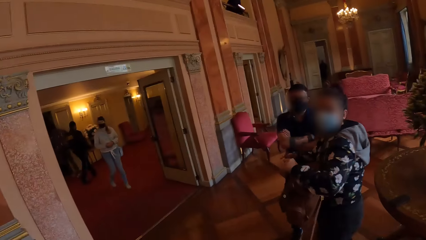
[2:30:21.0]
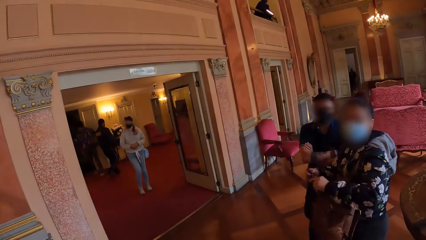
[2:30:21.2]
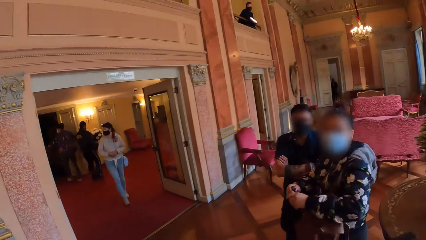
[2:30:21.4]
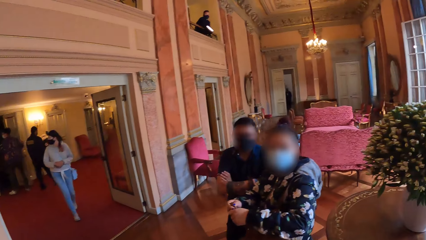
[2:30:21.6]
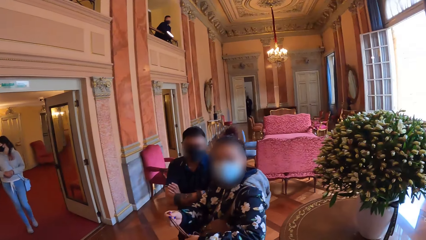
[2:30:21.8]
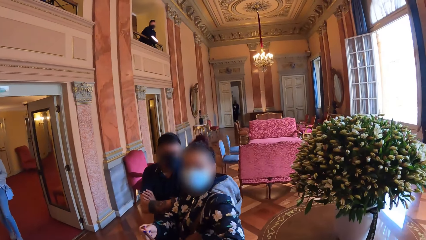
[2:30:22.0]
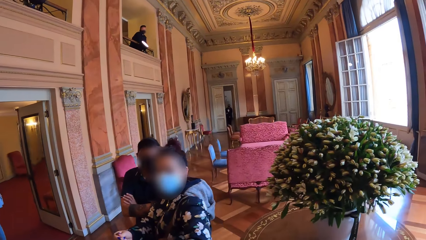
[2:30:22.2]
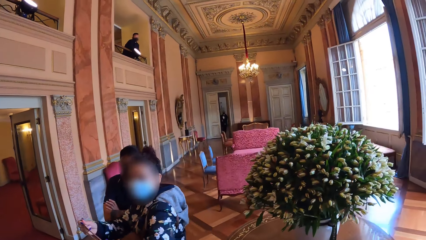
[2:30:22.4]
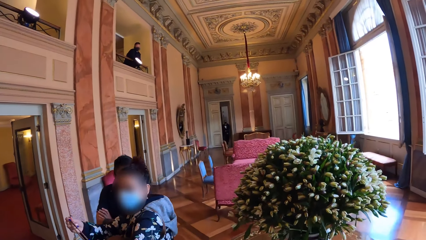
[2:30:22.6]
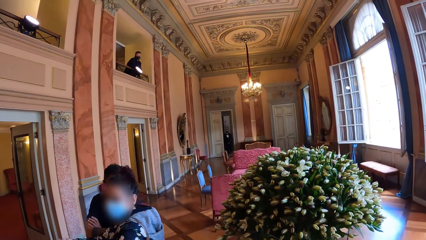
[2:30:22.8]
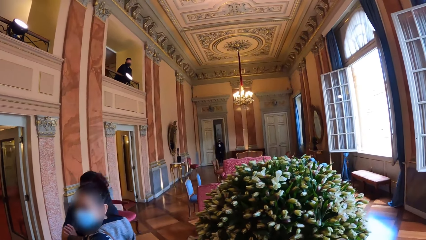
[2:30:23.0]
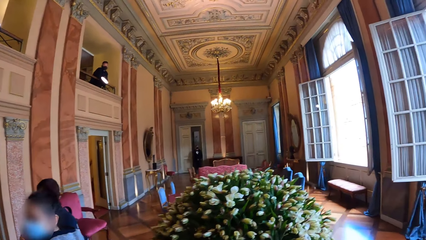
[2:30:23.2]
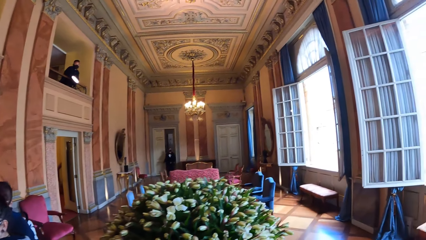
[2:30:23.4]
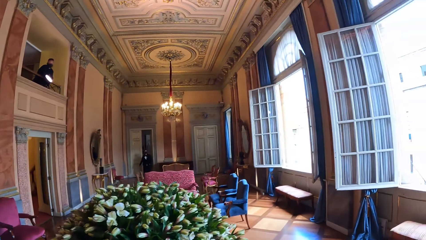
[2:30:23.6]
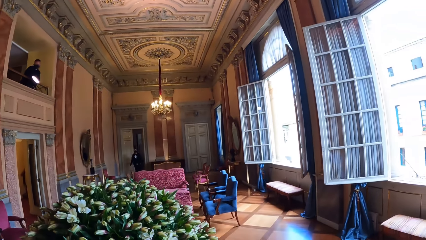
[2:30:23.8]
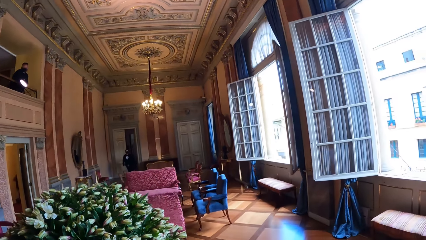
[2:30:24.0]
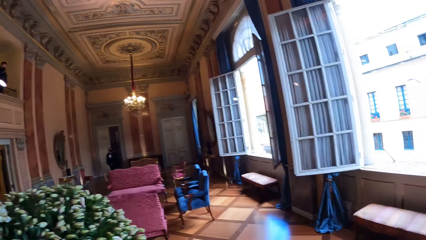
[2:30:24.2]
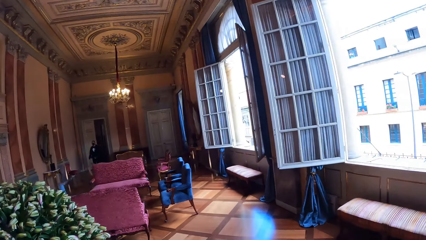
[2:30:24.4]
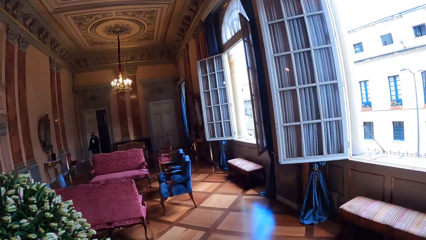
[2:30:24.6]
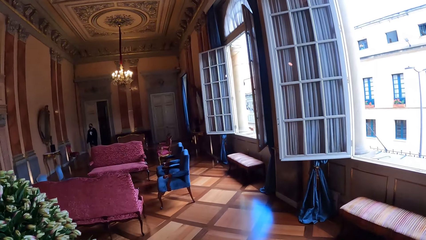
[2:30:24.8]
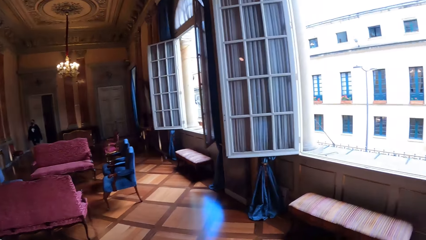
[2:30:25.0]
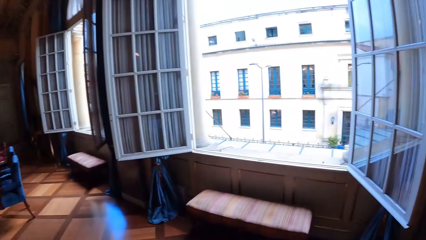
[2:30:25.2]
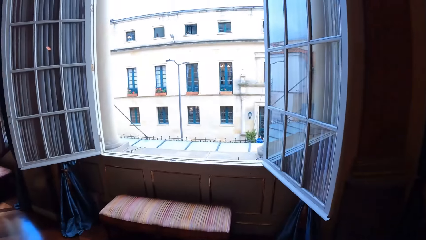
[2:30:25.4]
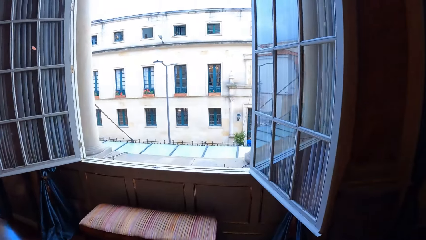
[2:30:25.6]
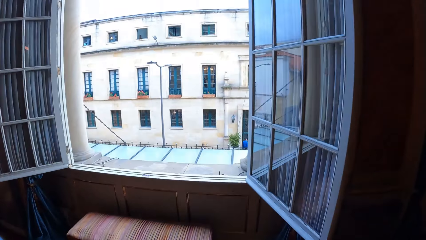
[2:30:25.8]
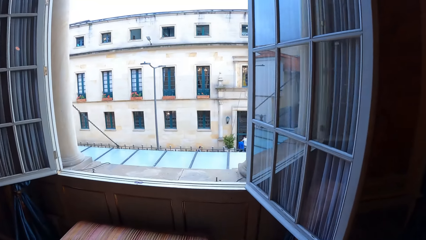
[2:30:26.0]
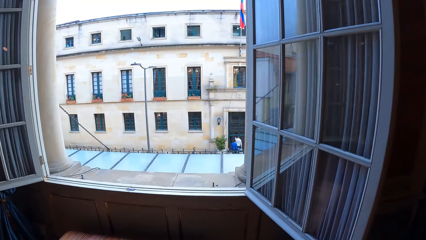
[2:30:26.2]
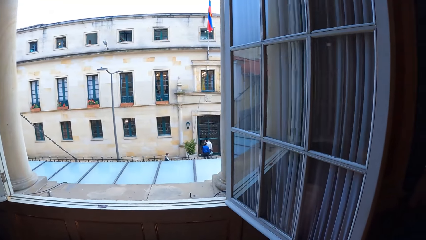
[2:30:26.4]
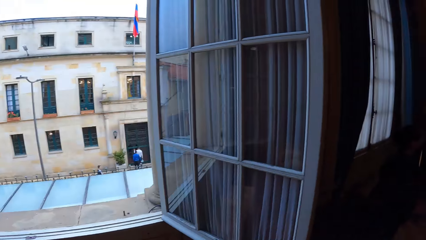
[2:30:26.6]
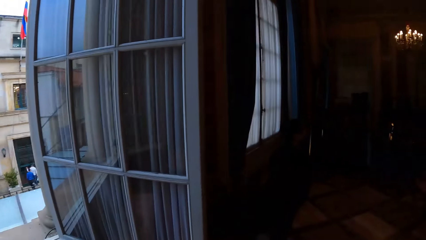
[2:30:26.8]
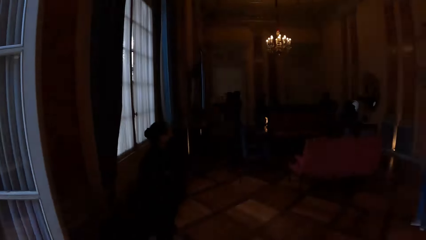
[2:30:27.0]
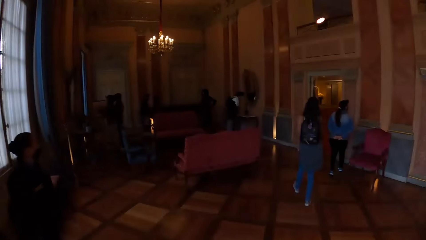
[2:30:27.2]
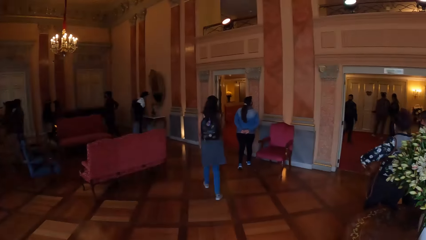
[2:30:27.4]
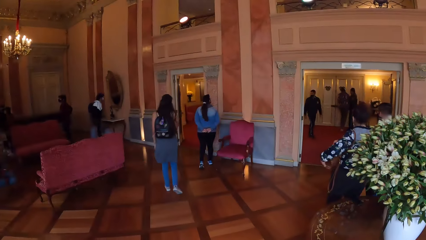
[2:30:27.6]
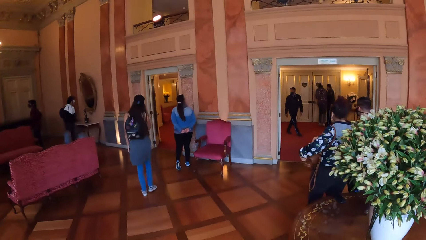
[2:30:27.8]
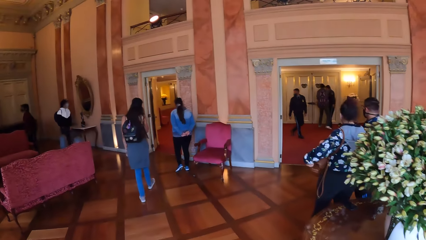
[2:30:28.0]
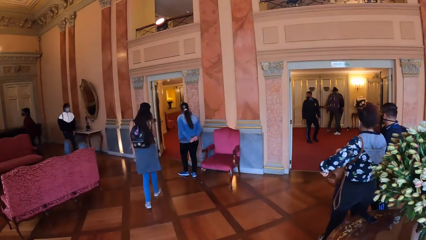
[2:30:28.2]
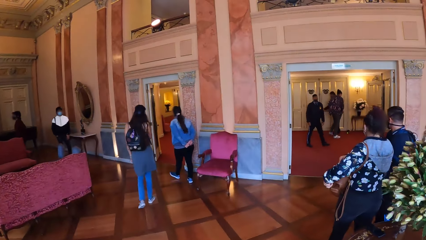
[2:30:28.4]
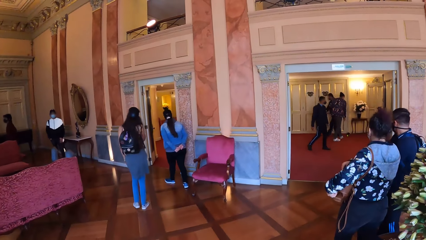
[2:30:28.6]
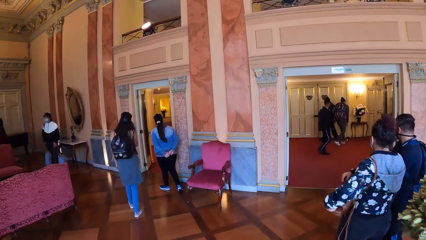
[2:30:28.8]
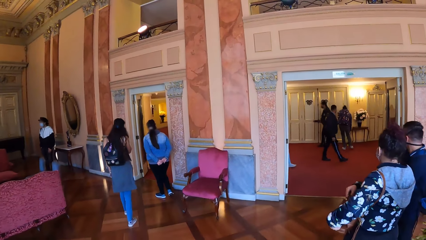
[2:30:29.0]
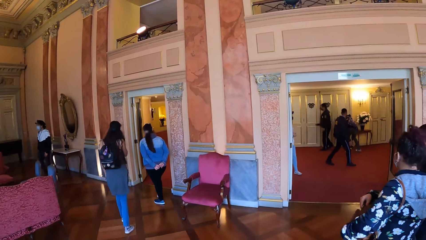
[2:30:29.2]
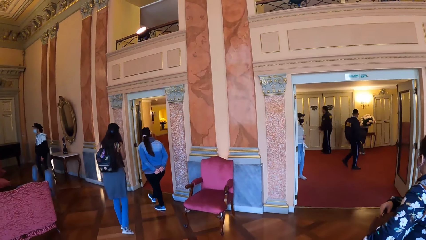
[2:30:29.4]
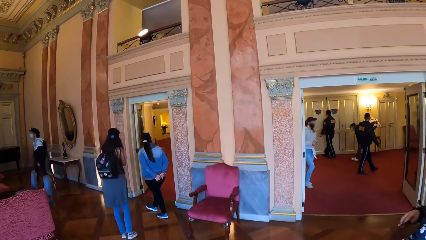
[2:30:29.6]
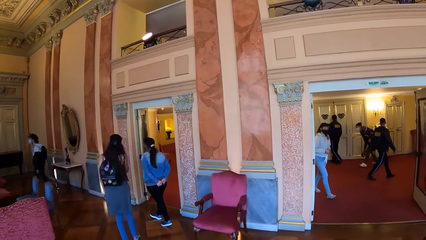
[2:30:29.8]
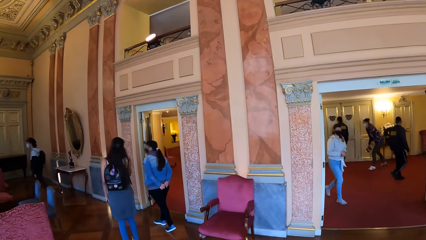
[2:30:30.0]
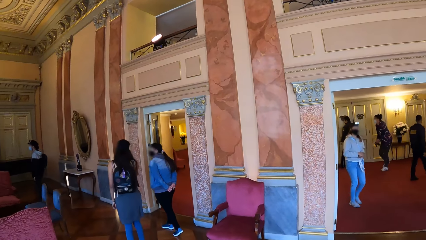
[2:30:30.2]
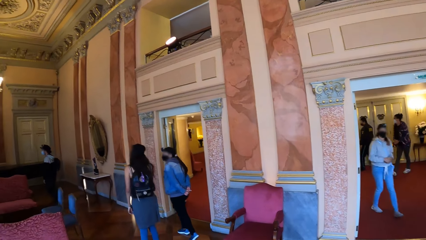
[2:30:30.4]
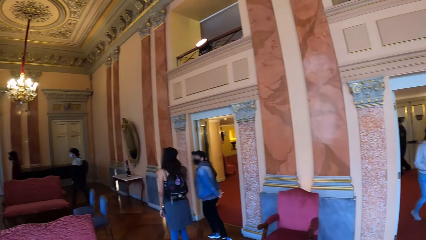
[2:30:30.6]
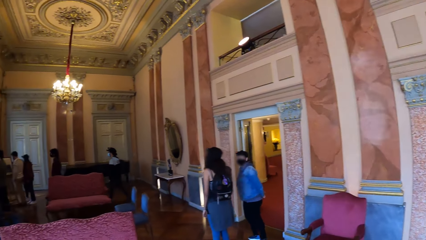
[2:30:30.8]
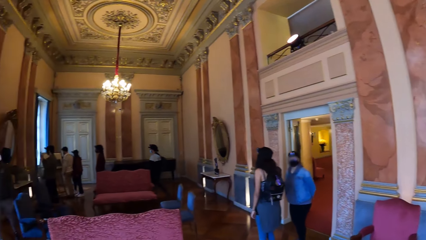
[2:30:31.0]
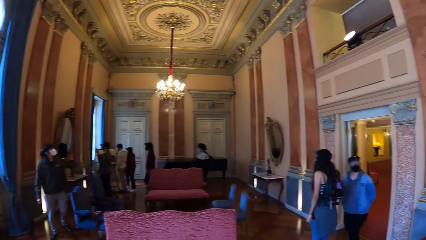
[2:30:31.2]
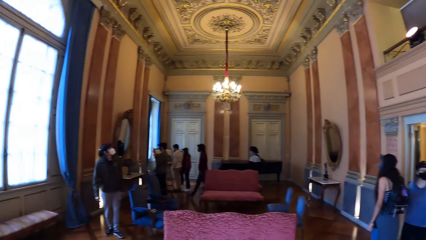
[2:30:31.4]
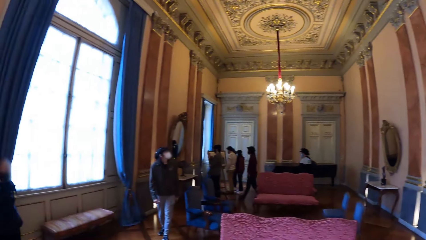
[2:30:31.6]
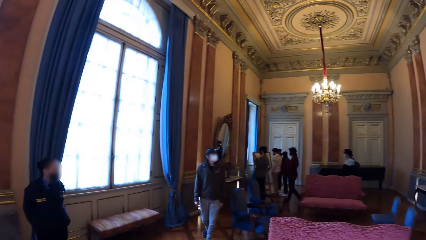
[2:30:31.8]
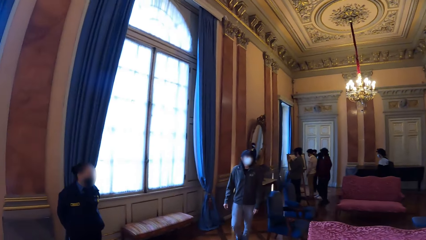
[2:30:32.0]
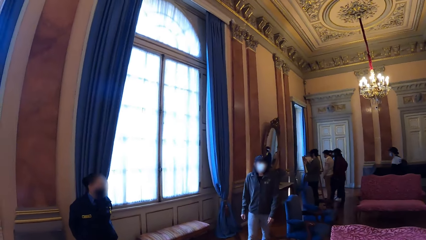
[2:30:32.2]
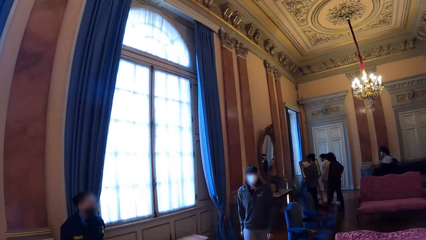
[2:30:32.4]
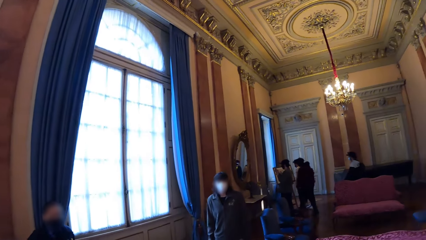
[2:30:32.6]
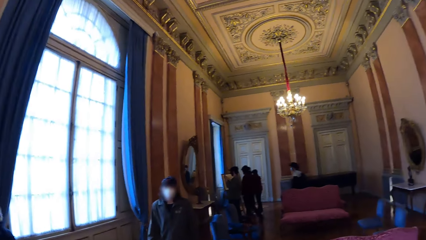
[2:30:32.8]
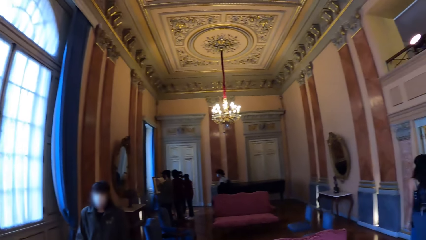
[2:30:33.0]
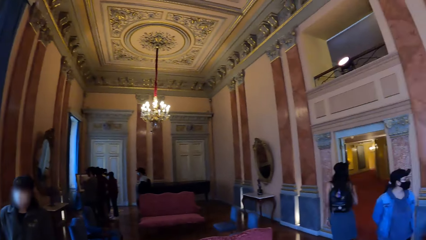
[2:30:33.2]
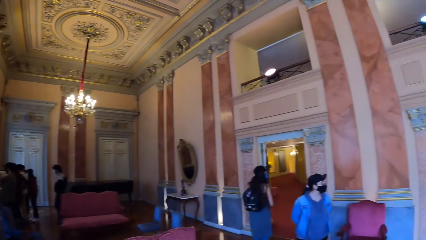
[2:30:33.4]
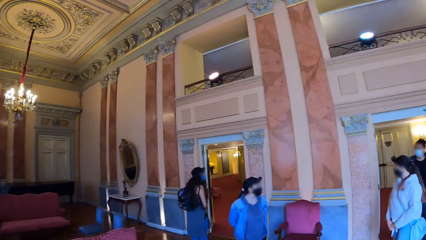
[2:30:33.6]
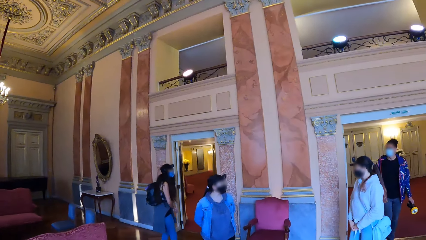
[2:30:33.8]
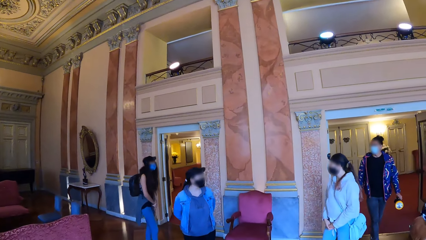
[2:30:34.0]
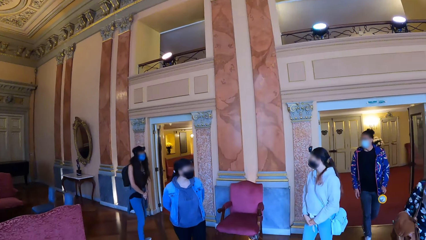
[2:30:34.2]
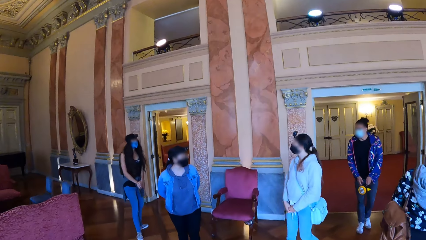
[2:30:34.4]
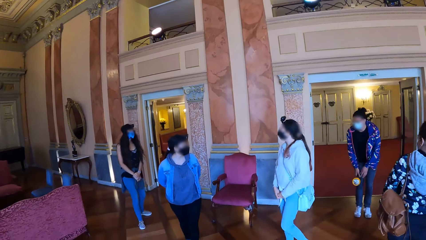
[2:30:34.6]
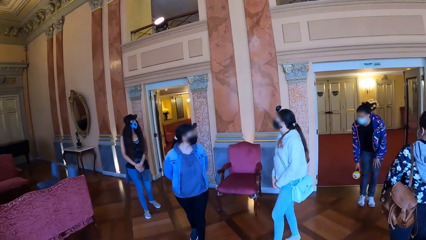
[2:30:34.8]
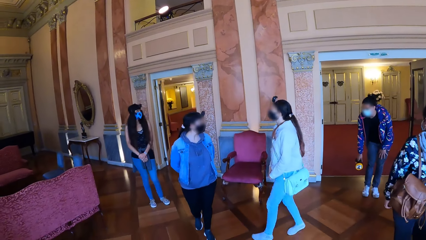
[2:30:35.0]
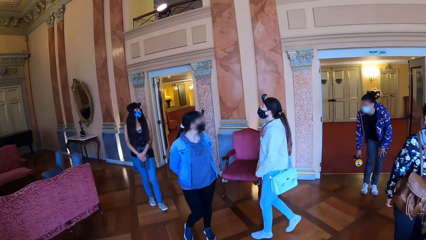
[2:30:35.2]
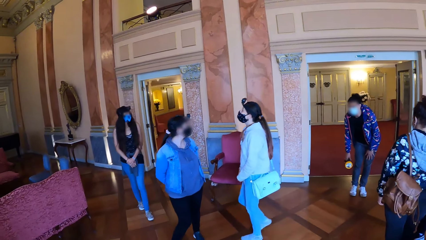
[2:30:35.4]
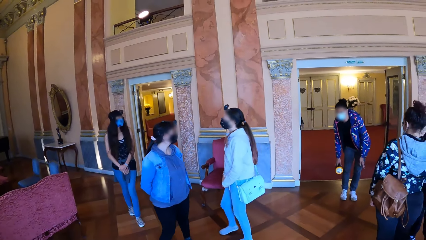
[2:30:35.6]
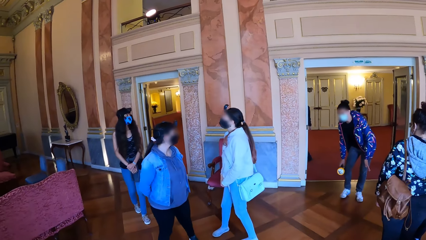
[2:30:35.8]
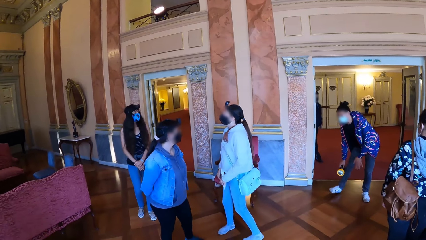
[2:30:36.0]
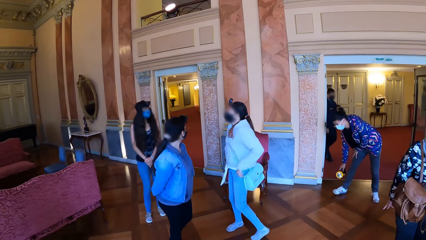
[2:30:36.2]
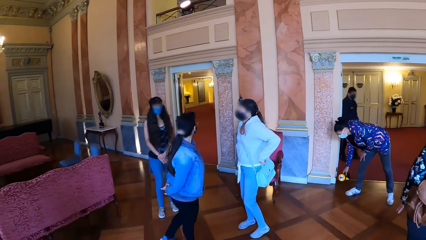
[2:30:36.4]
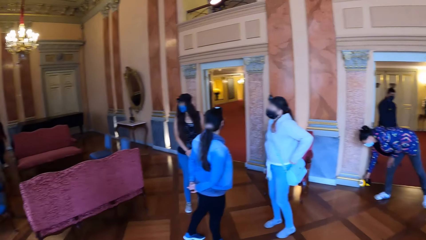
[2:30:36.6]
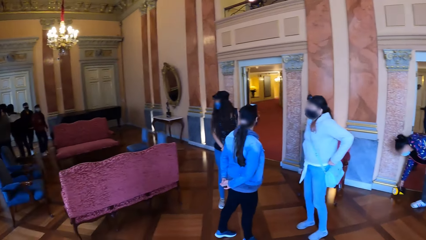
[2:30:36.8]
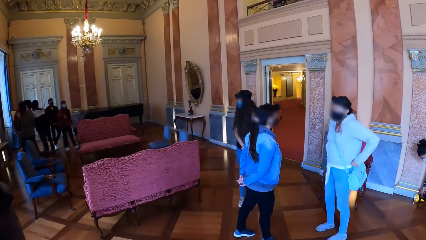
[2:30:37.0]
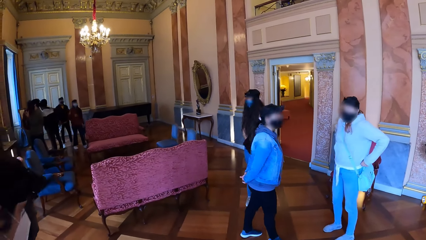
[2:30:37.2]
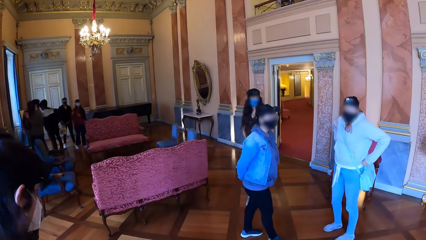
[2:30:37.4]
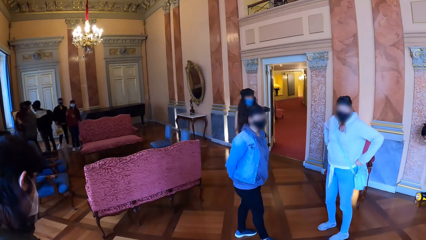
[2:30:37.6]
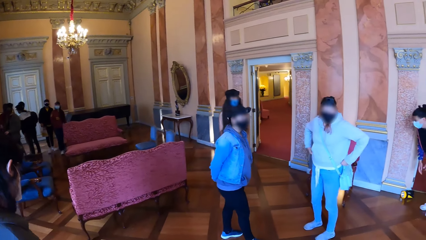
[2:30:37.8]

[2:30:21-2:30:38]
The camera wearer walks around the building. They turn around. They walk around the building. They look around.
